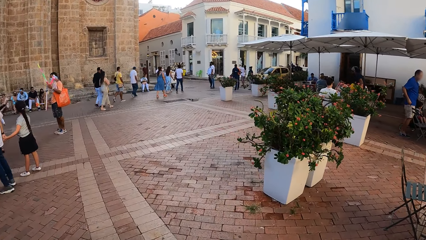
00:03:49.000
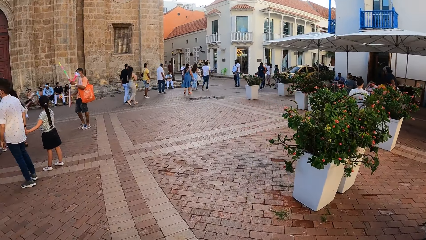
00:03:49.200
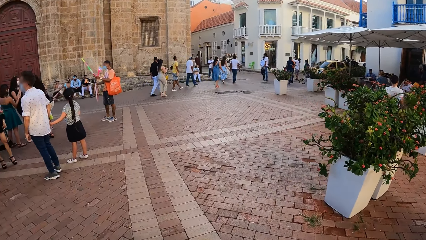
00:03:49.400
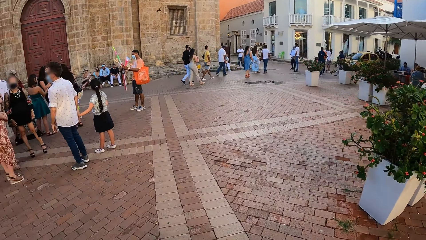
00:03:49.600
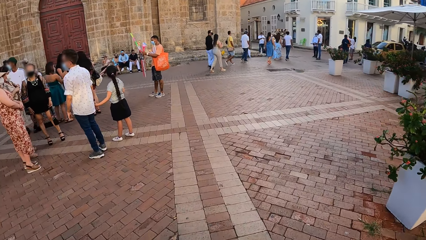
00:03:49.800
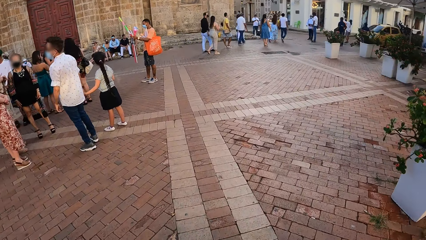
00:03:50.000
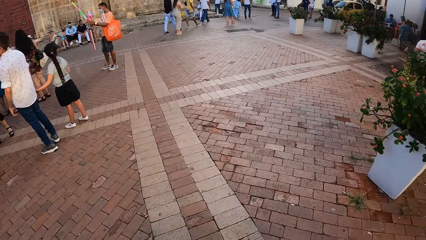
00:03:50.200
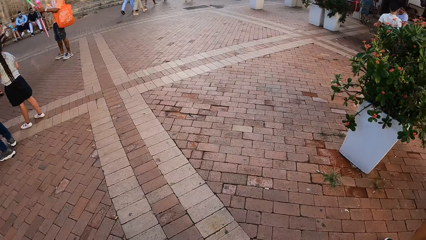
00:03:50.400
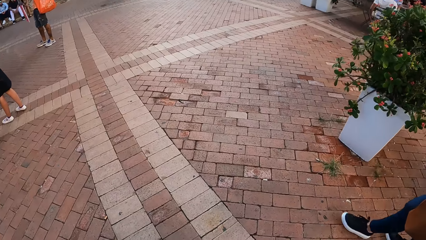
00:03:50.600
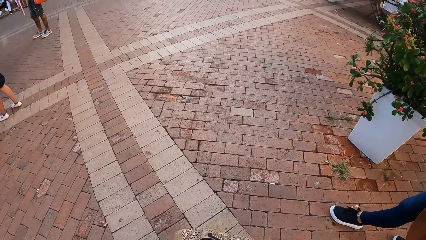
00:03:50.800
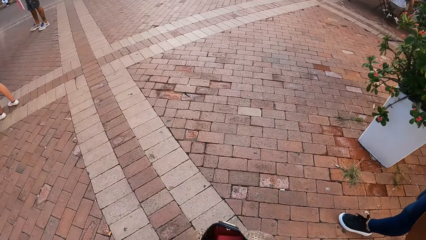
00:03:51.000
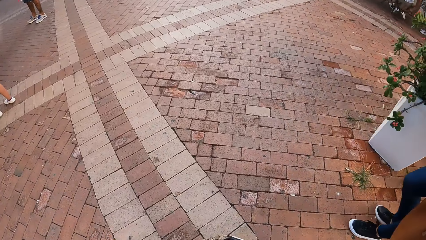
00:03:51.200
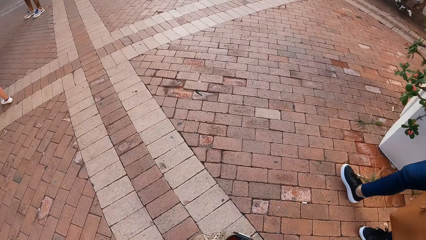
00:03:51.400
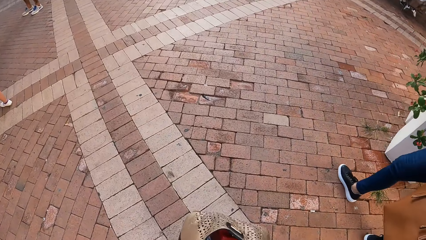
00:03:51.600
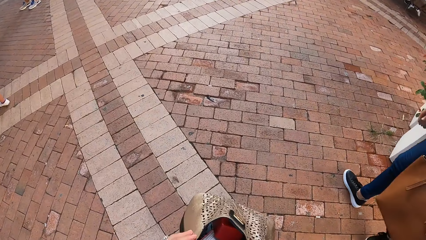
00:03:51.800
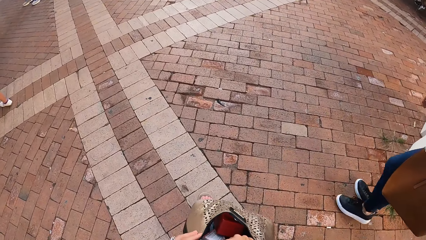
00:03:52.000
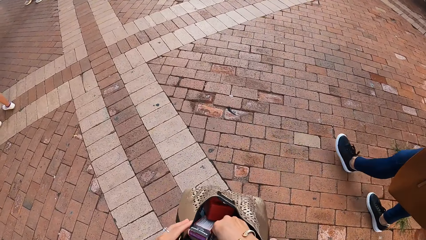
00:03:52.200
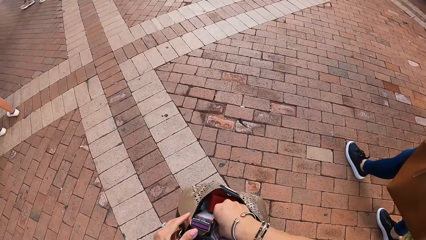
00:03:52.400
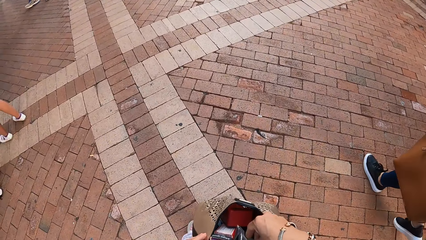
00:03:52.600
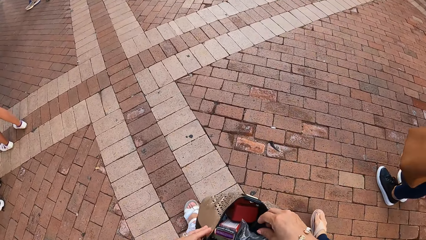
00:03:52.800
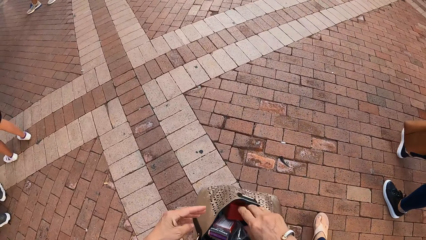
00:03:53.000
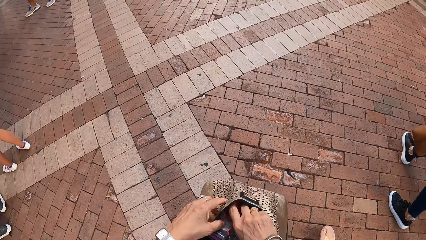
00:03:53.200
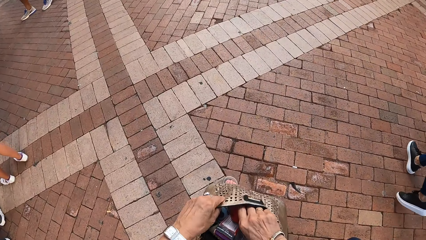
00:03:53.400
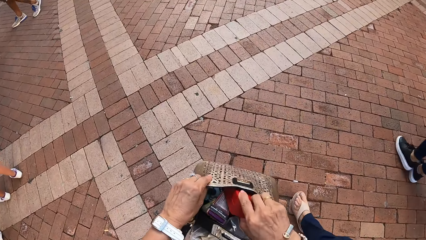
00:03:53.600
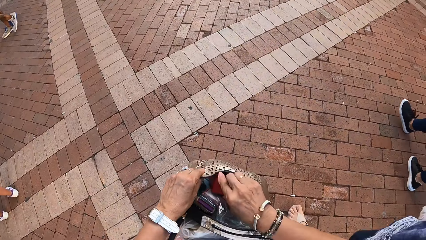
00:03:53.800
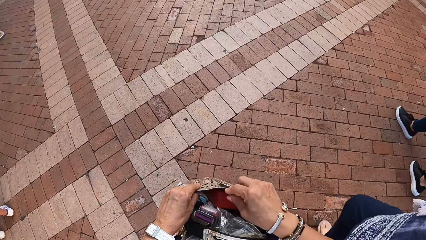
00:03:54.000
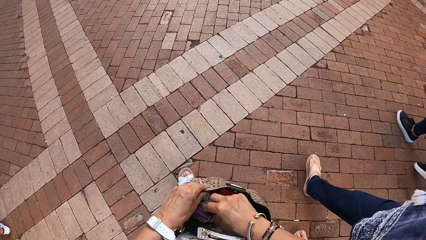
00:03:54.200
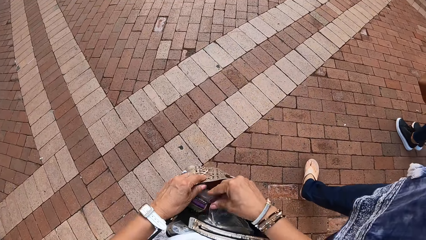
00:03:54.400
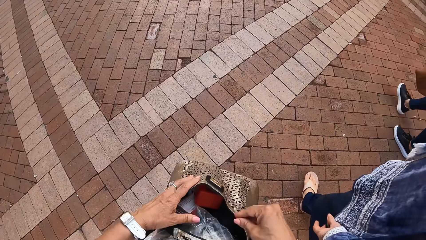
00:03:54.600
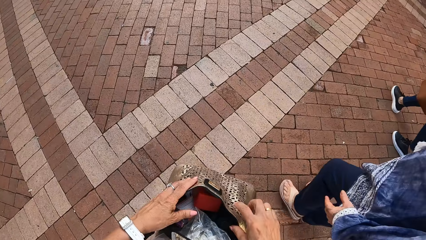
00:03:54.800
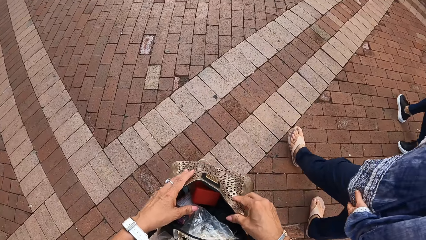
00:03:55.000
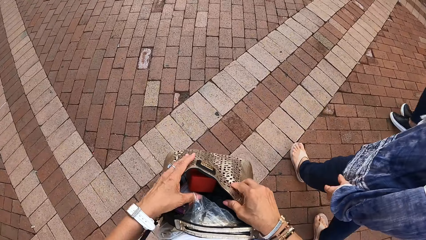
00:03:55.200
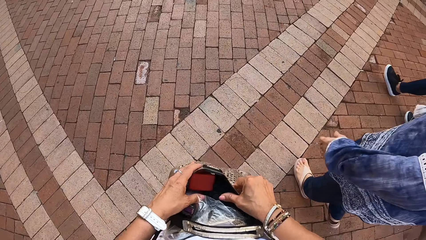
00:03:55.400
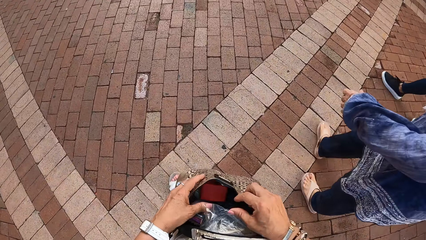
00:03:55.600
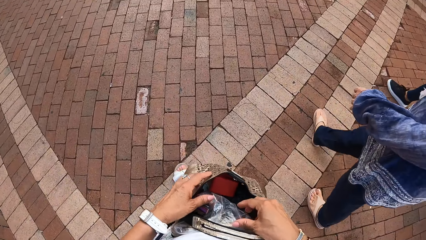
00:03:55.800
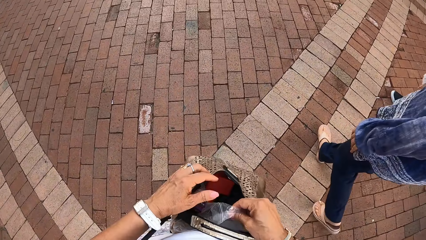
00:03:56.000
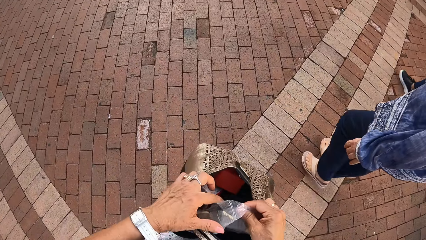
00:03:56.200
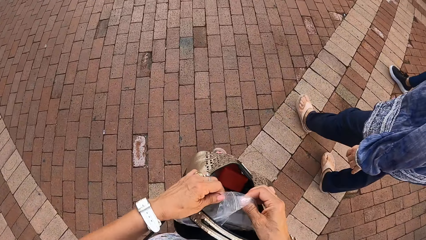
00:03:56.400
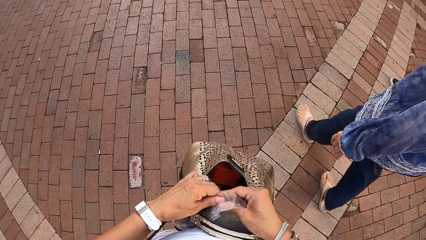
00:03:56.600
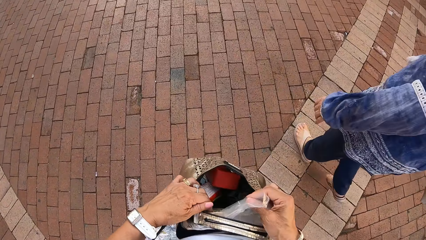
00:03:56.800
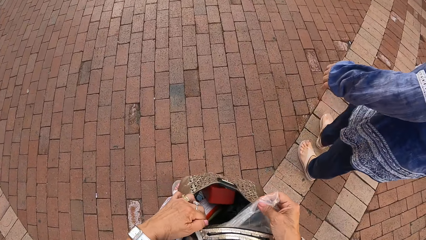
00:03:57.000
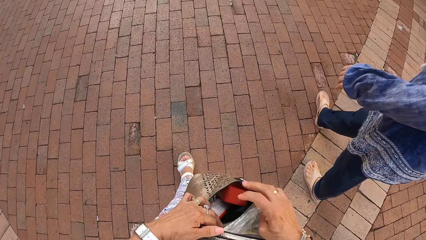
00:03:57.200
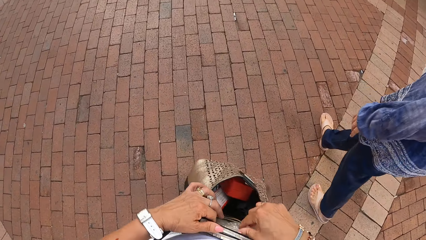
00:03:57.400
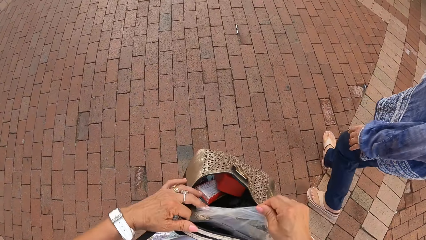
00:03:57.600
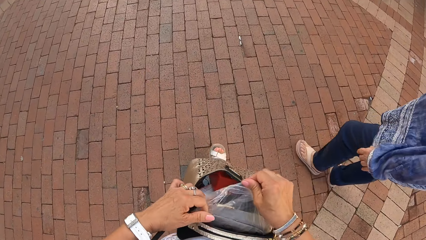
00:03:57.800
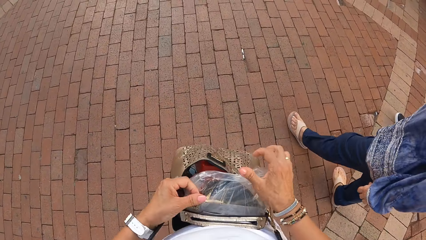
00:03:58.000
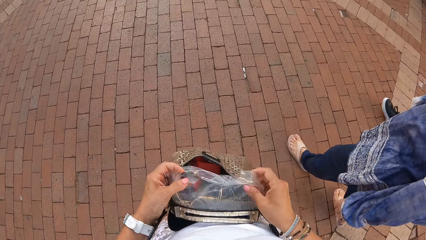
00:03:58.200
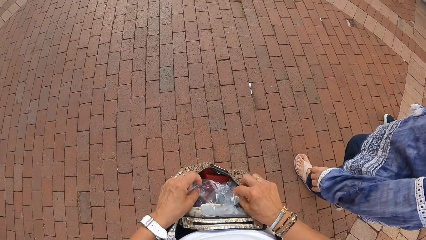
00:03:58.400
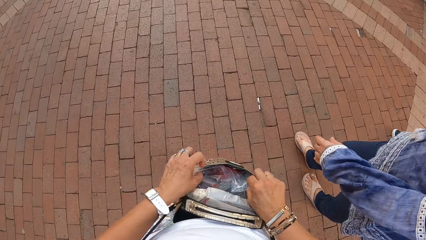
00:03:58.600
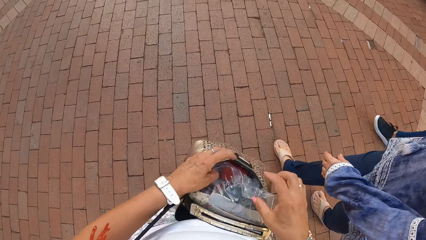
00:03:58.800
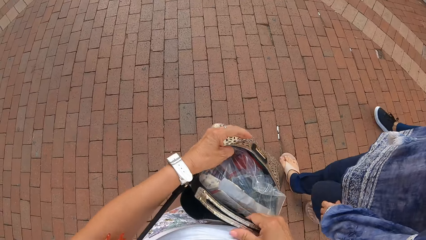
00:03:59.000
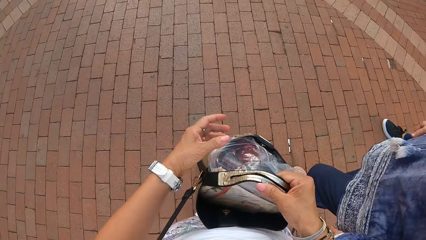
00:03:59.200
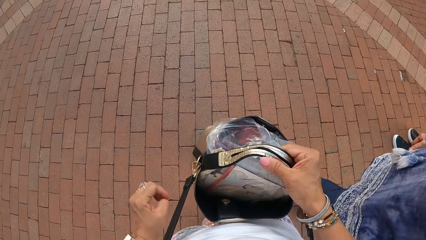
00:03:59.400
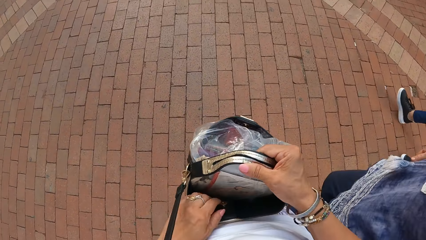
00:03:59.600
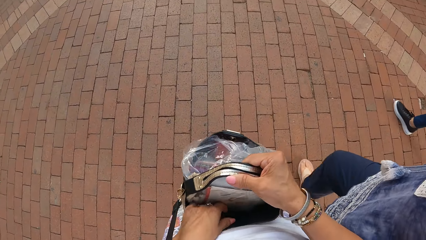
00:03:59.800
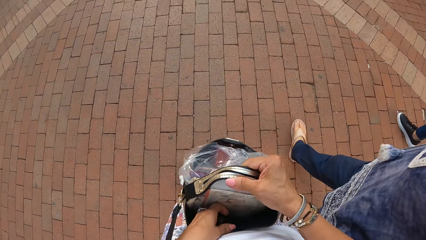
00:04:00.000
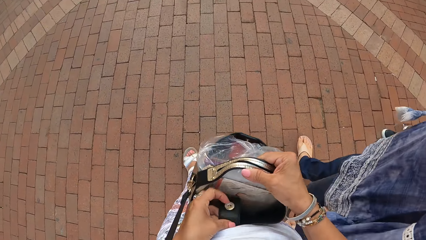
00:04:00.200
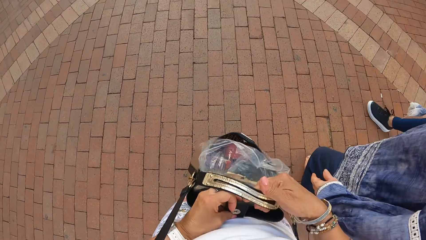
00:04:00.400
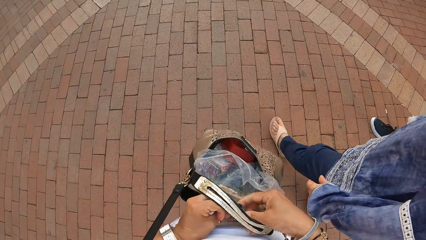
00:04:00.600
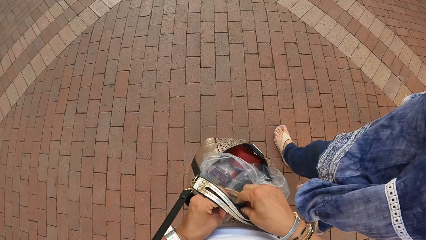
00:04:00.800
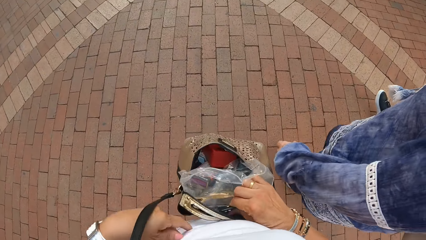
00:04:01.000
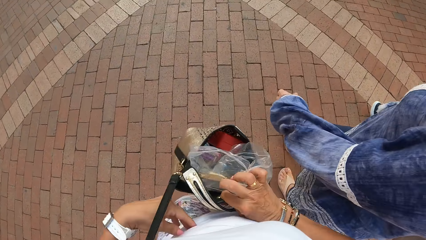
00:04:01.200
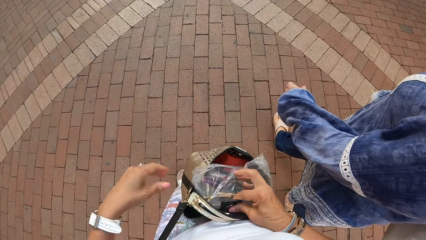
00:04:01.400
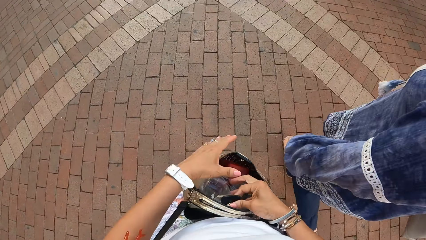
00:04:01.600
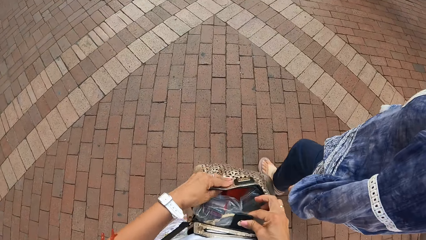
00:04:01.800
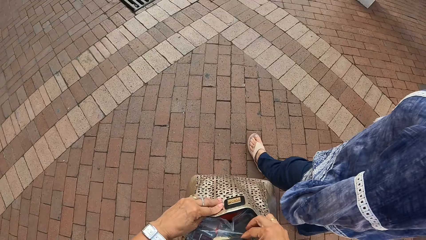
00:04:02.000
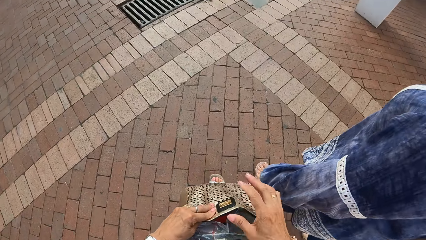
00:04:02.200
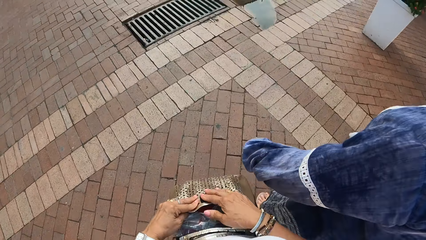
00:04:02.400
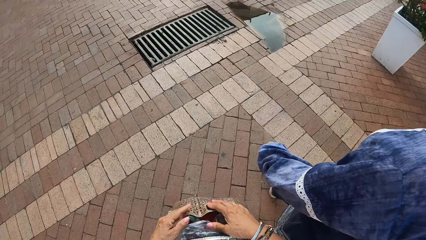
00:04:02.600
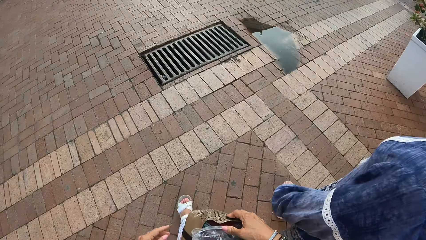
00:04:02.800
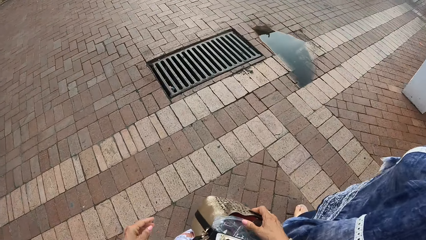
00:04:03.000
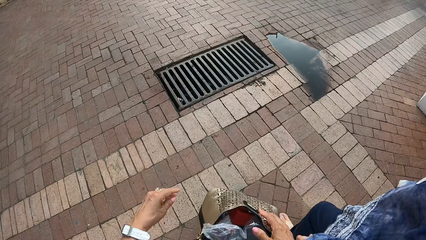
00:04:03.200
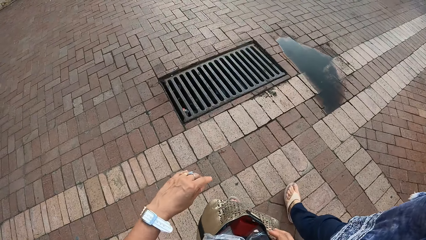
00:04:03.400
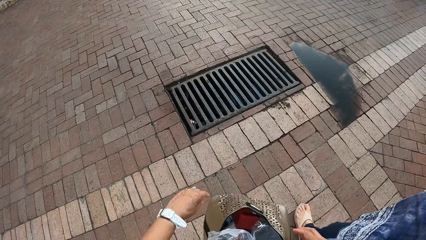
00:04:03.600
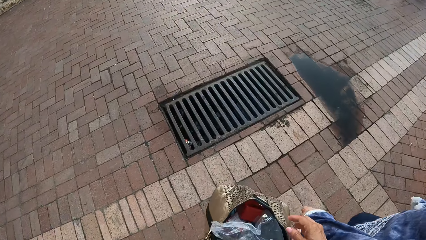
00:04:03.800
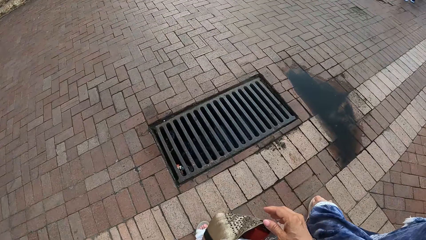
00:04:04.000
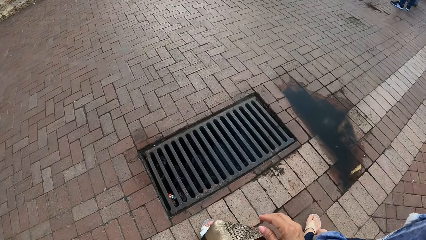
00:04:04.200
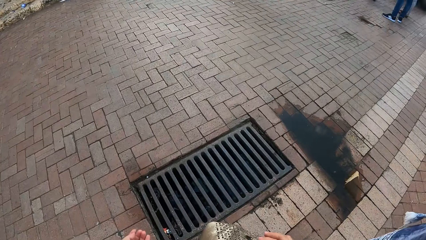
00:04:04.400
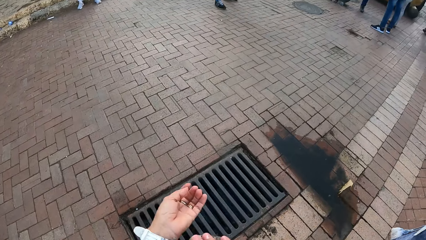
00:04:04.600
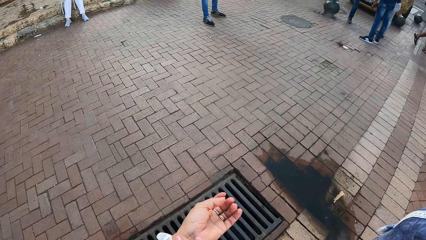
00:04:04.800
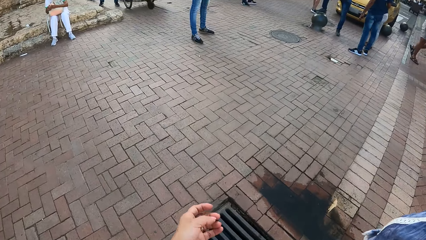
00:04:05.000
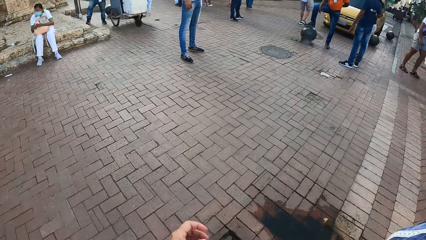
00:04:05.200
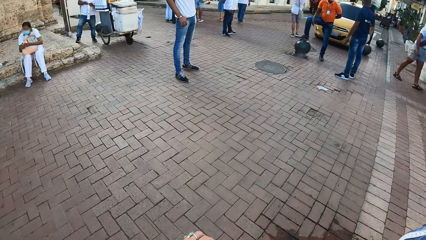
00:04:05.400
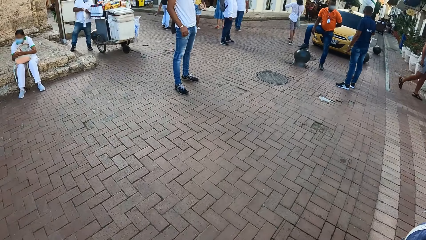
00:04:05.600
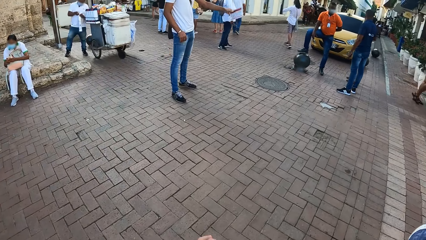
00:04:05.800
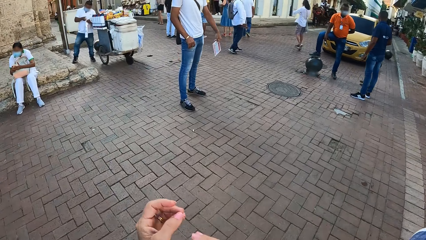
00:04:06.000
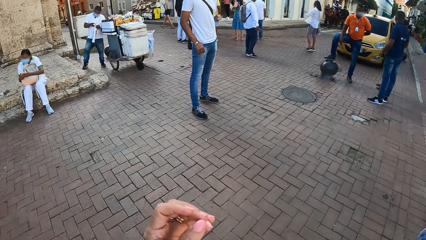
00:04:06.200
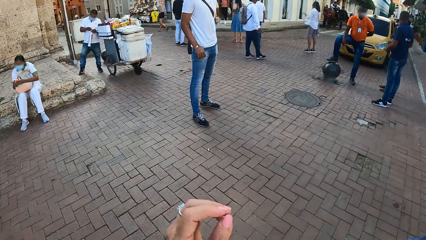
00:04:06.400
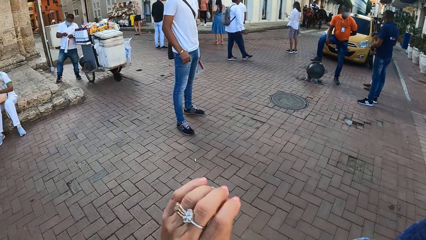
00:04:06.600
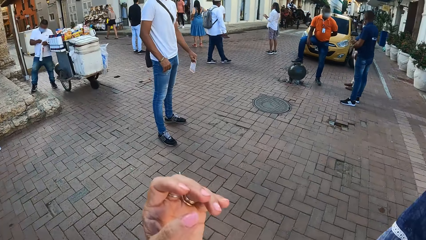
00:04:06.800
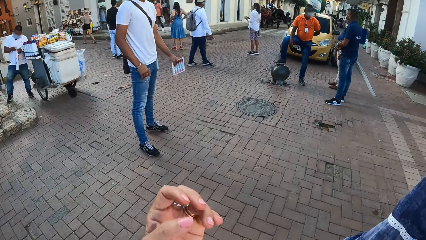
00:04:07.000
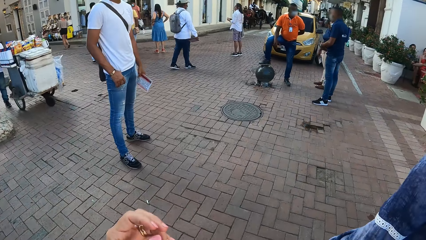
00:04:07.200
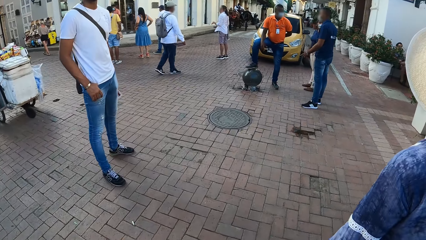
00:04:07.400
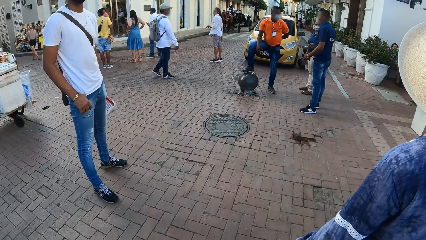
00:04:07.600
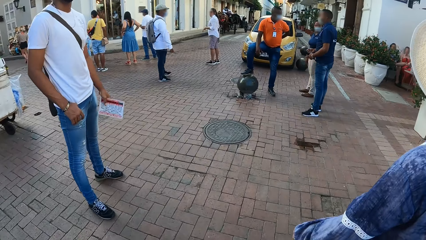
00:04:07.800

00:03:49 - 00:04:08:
The camera wearer looks down at a walkway. She searches for something from her bag. She holds something. She pulls a polythene paper from her bag. She adjusts nylon. She puts back the polythene paper. She shuts her bag. She places a hand on the bag. She looks at her hand.
